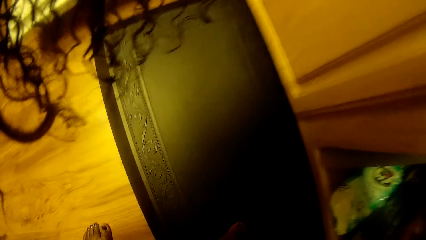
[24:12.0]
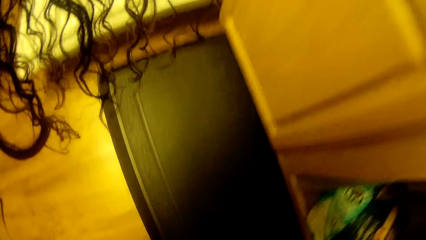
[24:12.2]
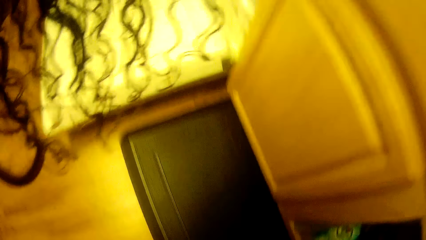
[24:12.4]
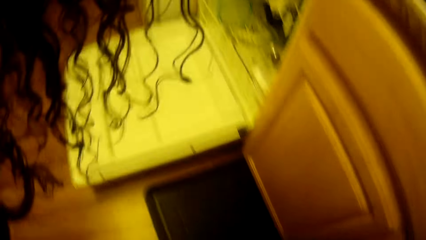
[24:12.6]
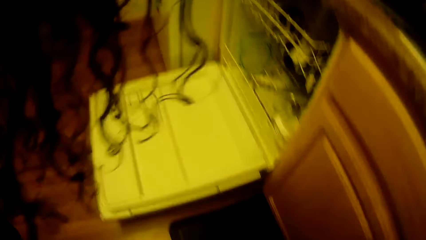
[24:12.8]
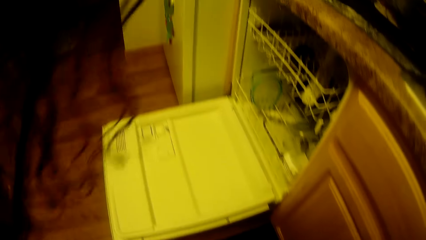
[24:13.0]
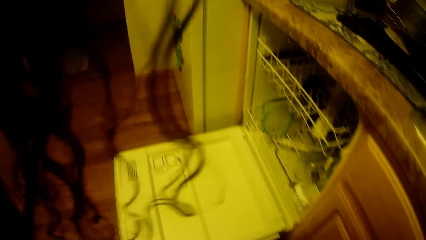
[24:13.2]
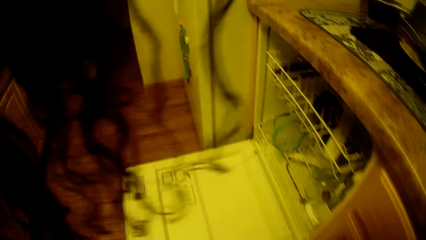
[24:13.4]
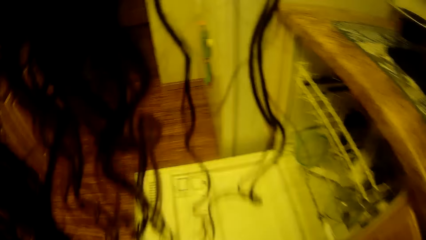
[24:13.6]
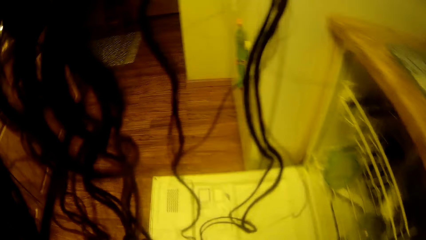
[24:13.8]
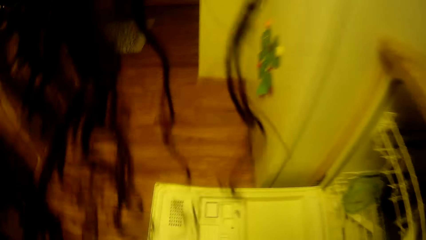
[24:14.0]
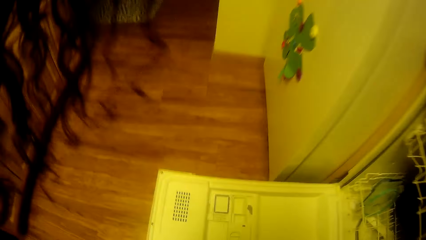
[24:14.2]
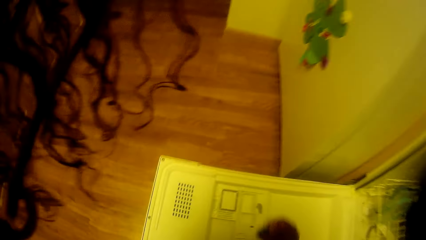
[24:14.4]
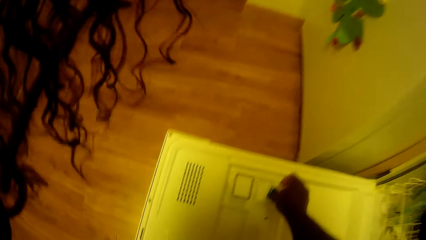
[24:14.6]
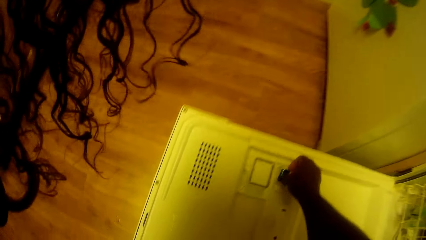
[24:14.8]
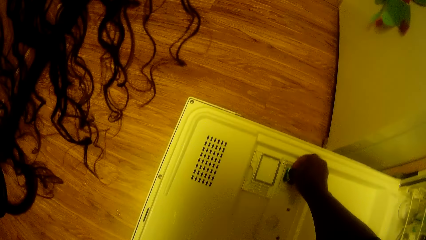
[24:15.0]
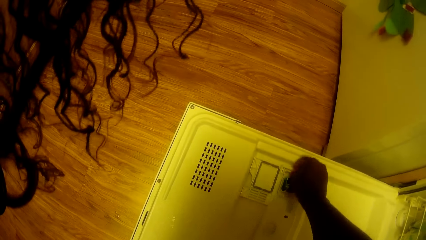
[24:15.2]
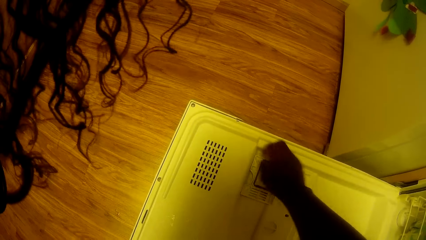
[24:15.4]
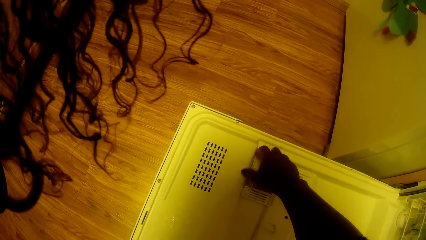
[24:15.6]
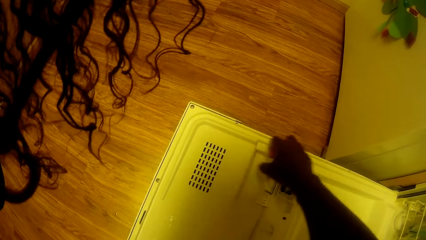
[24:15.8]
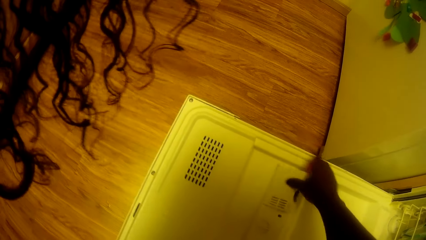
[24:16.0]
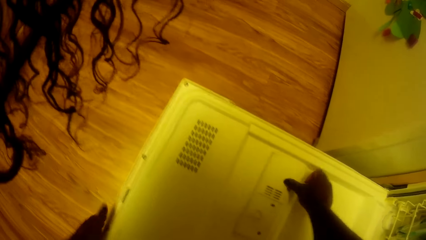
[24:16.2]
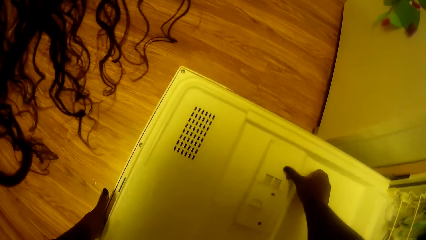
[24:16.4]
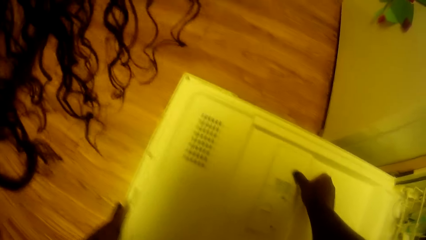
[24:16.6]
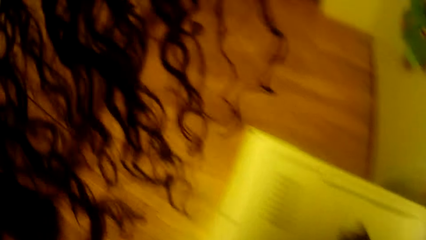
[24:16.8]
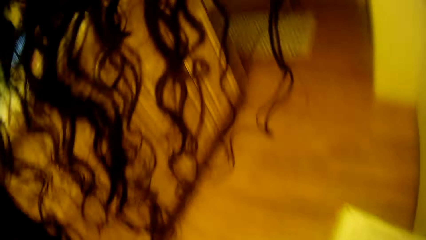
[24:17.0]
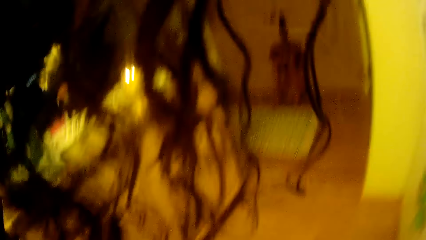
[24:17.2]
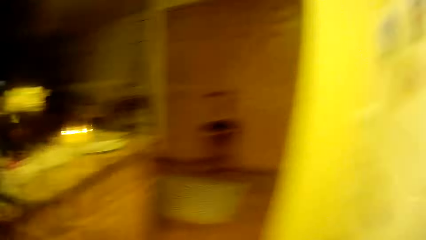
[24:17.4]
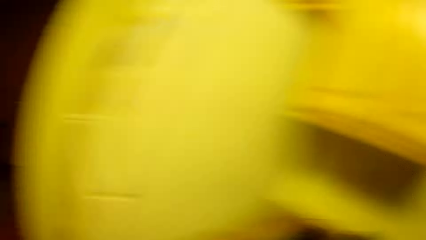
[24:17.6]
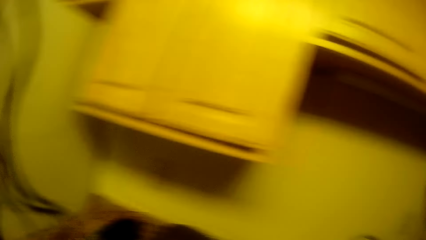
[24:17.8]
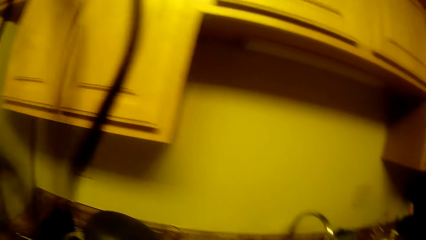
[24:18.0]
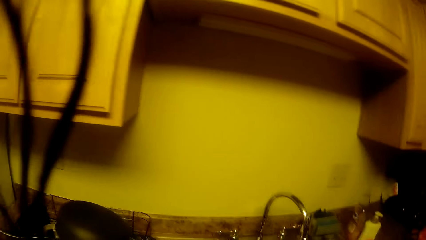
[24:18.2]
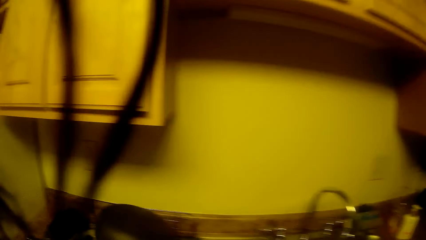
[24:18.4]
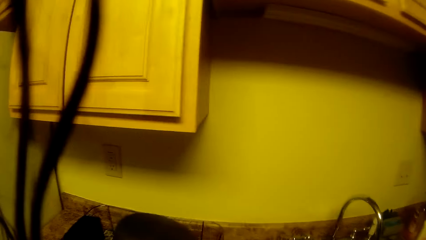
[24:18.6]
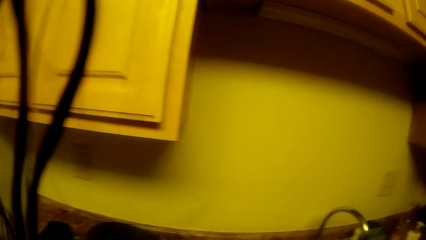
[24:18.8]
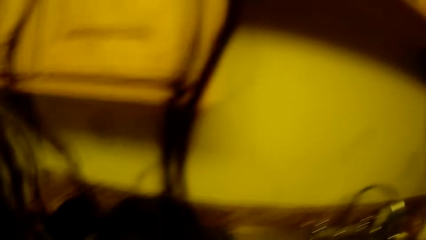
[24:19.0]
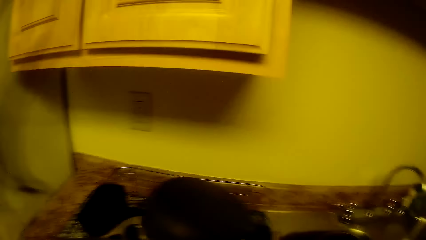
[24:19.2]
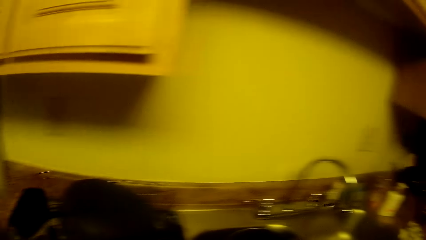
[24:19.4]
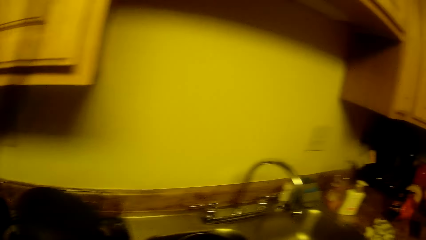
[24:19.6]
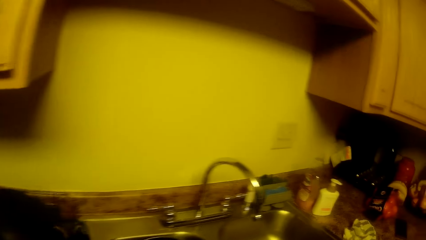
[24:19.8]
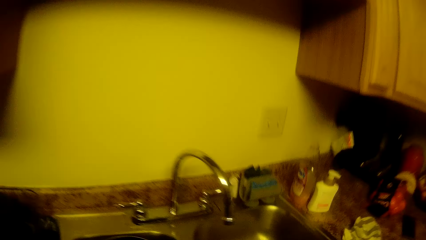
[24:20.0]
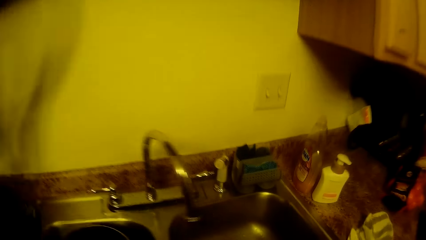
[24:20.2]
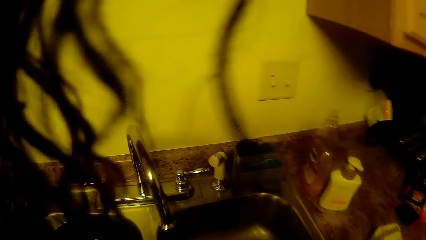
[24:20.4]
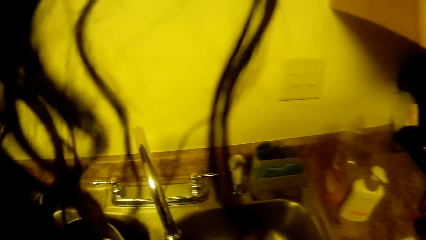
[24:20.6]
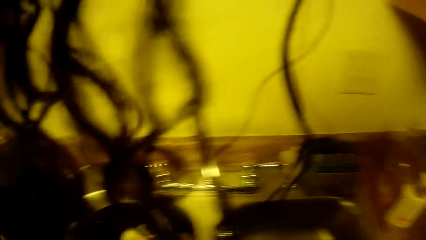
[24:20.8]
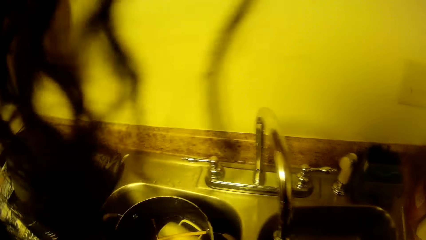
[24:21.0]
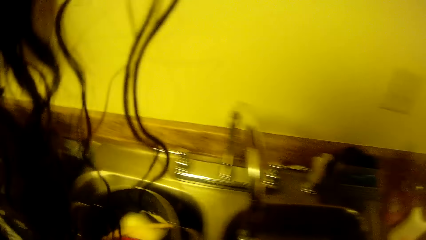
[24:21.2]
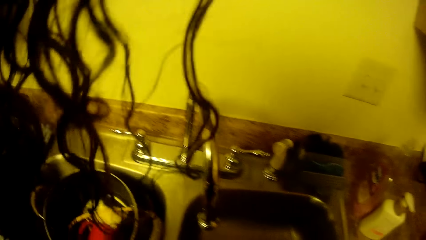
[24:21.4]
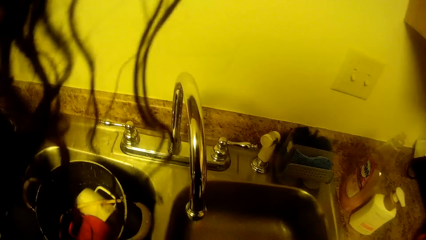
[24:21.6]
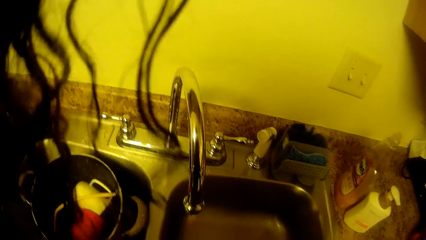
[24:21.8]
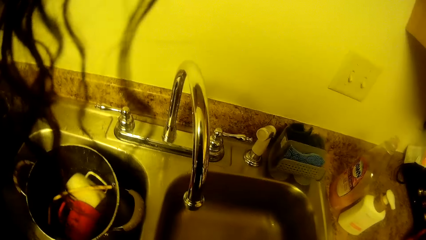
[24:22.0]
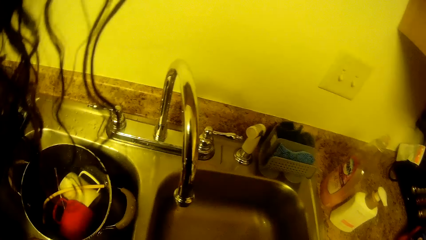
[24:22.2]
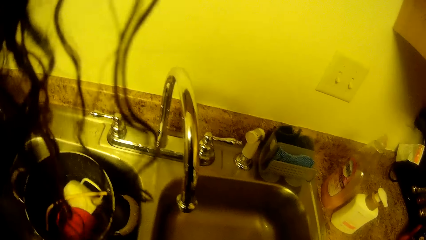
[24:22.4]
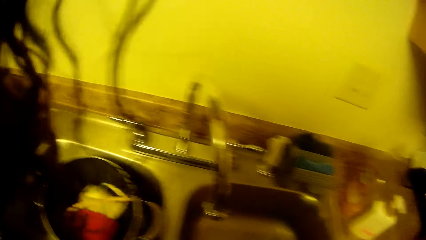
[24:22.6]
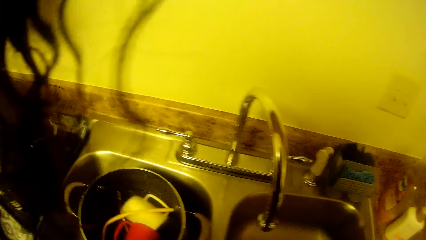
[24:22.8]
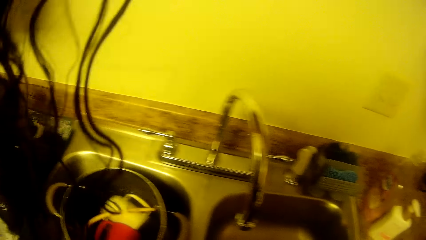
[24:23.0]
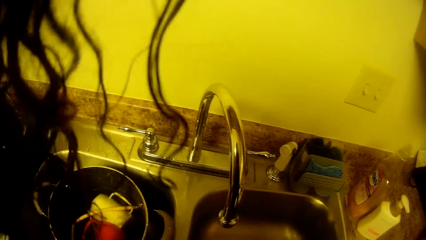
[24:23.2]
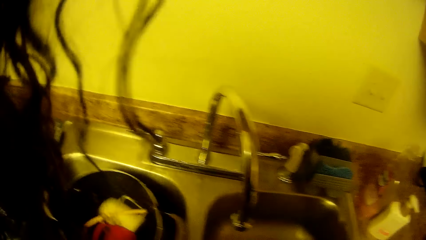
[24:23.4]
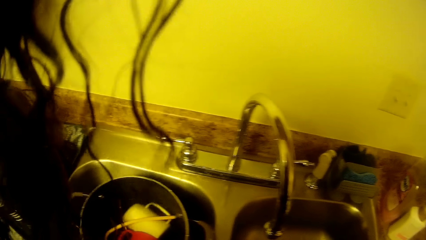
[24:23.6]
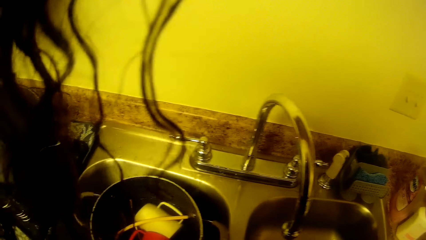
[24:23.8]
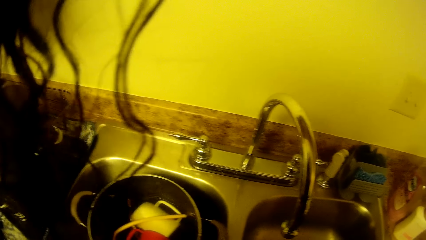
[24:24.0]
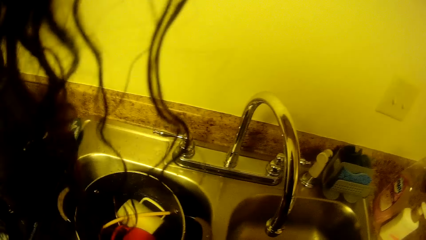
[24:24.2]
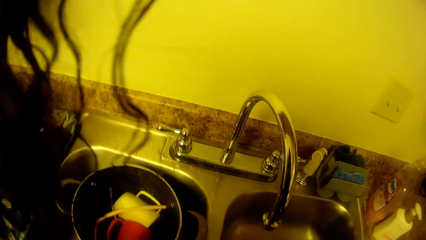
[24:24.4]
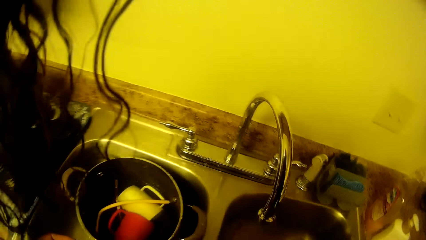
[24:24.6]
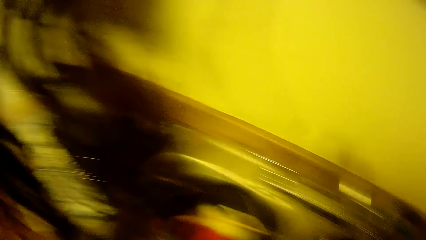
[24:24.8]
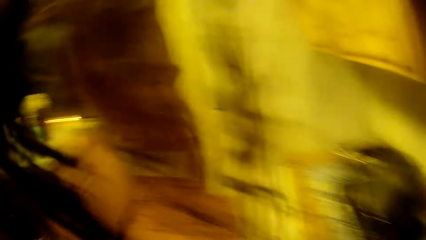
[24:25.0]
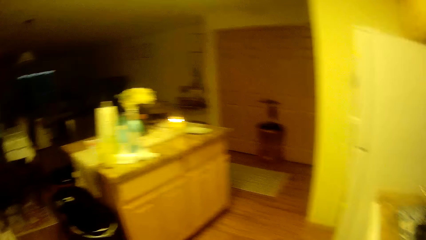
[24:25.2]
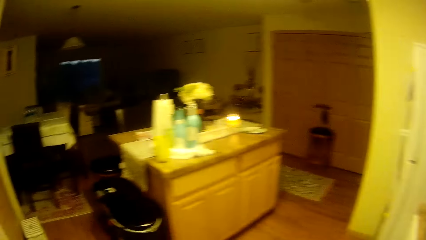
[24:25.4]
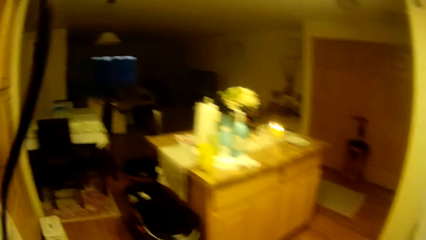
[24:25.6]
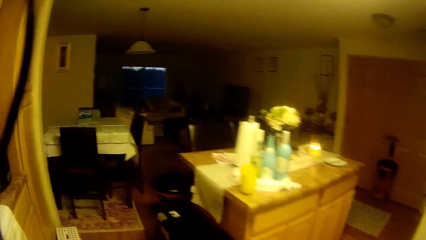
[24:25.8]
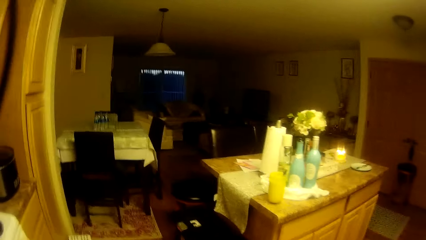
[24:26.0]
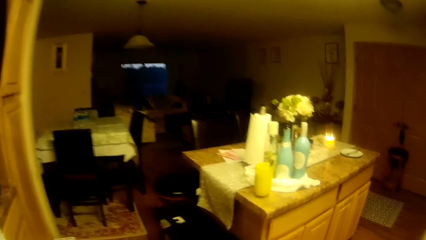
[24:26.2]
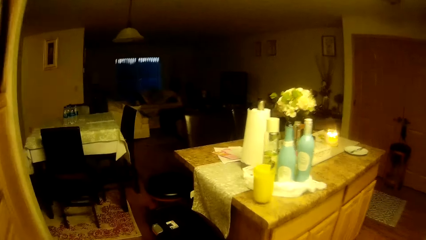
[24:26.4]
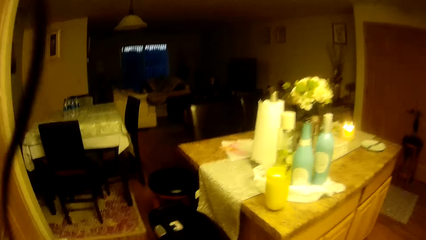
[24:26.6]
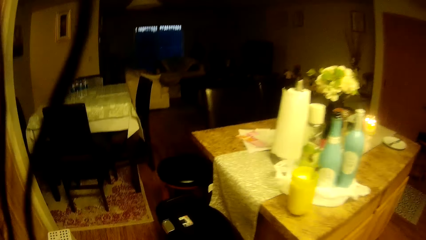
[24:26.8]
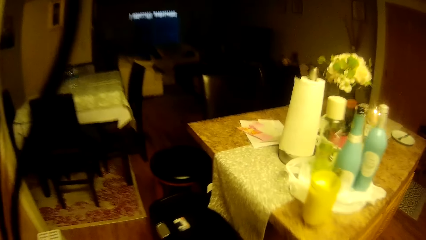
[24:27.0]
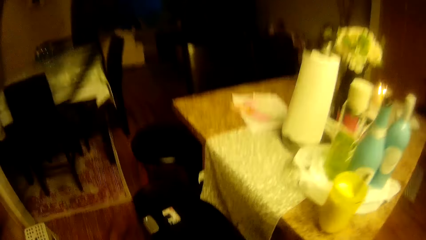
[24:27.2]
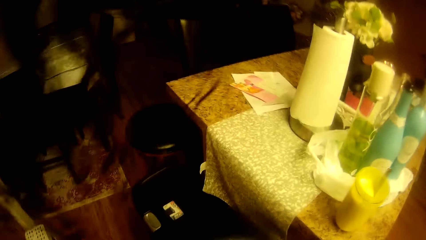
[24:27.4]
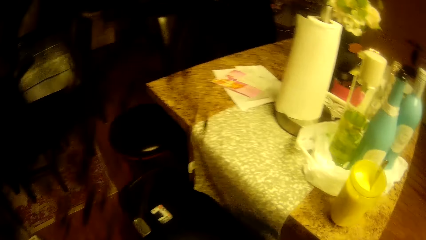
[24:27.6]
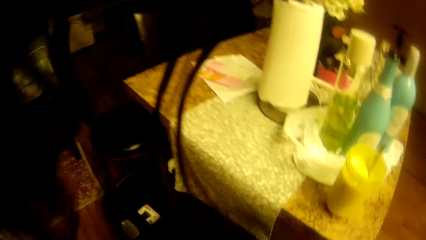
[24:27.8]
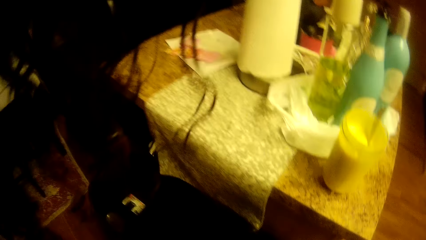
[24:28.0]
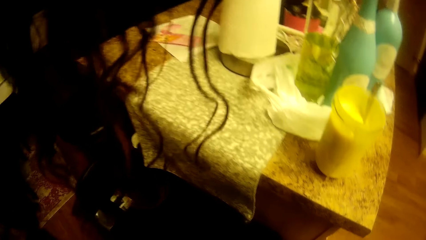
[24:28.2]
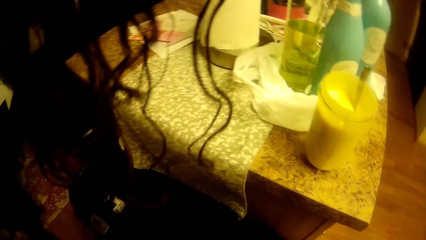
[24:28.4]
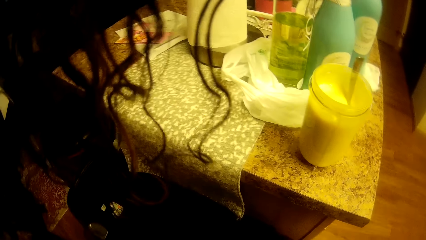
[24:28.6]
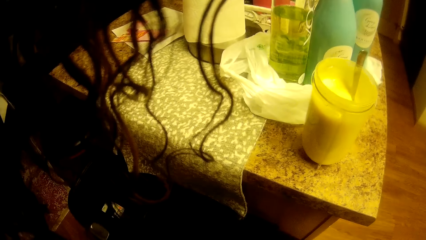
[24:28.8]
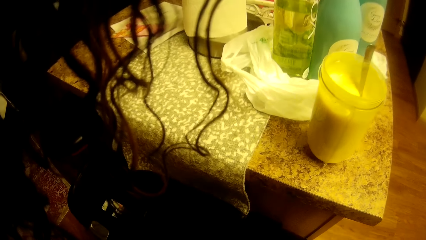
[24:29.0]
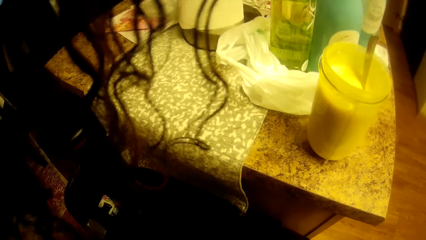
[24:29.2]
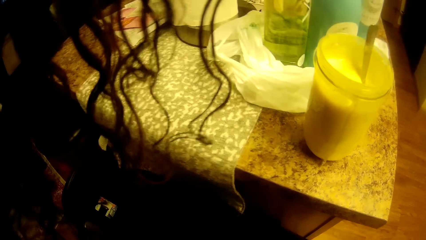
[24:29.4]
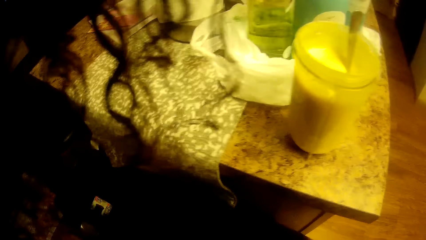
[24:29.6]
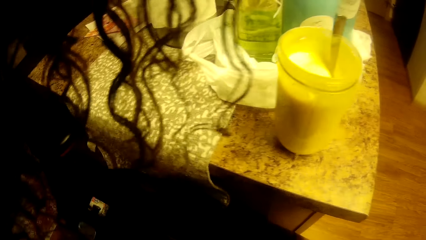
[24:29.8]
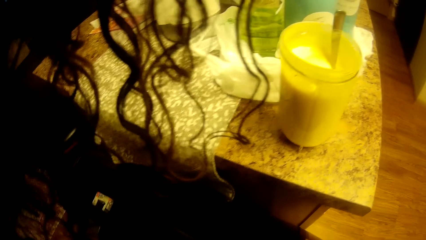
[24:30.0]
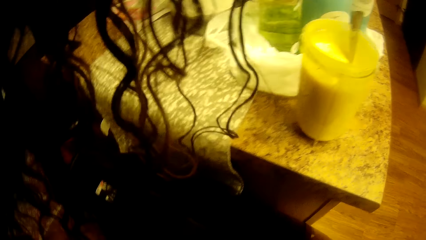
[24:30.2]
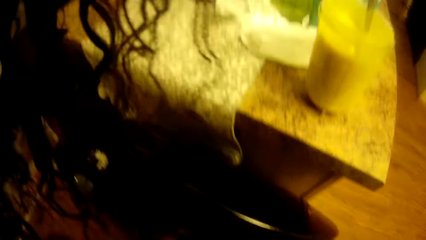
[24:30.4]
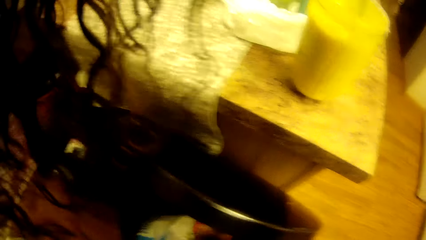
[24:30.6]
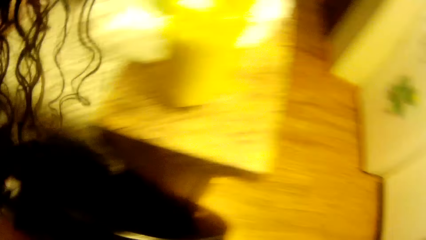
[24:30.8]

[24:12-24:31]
The camera wearer takes out a dish washer soap from the cupboard. She fixes the dish washer soap in the dish washer. She covers the dish washer soap space in the dish washer. She closes the dish washer with her left hand. She stands on the floor. She walks towards a waste bin. She stands on the floor. She pours dirt from a bowl into the waste bin.
